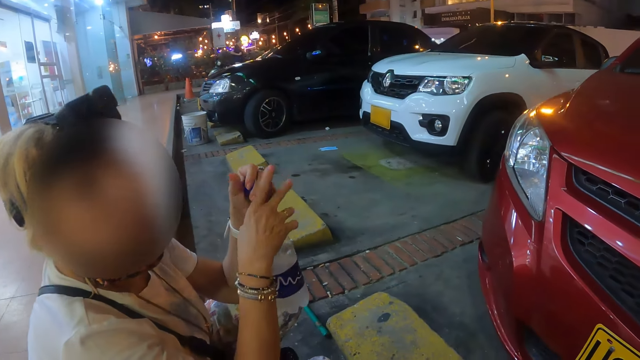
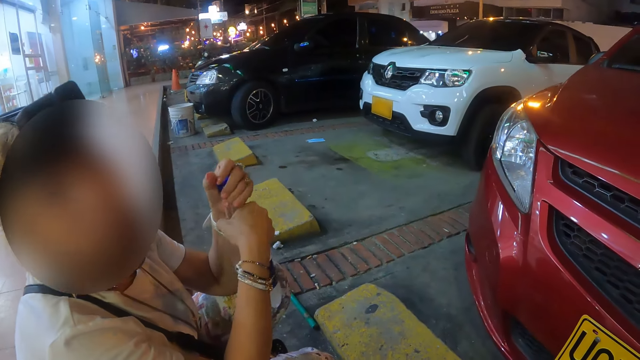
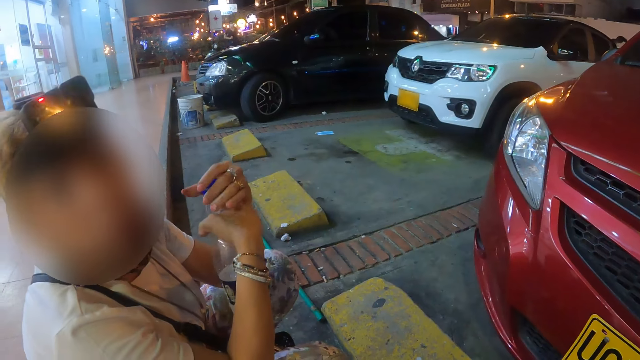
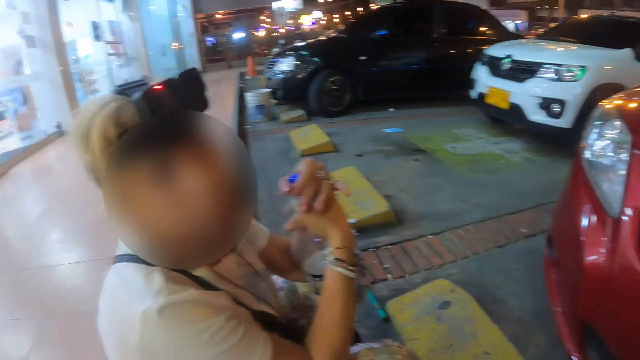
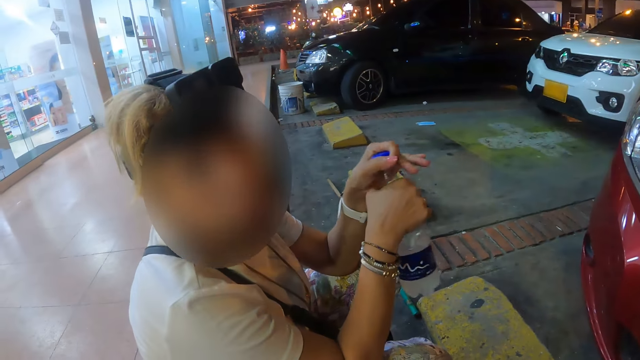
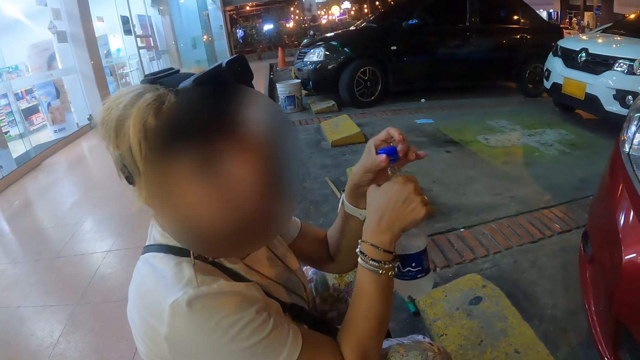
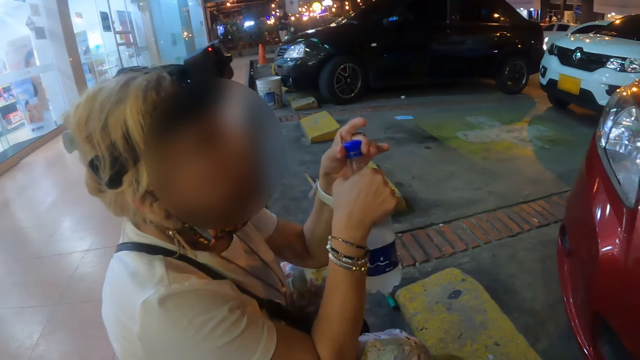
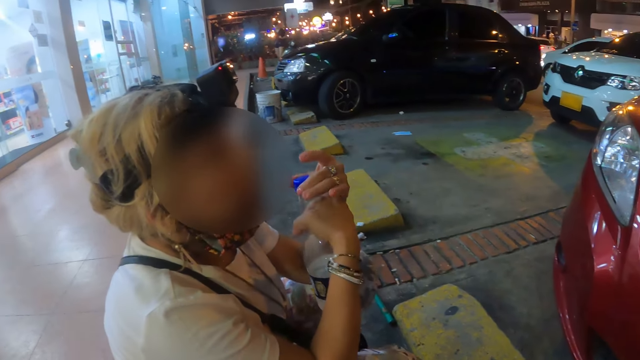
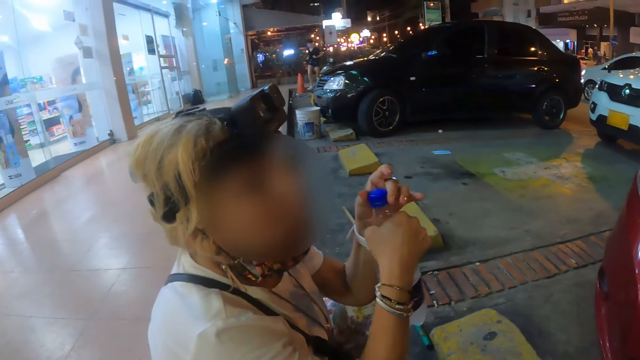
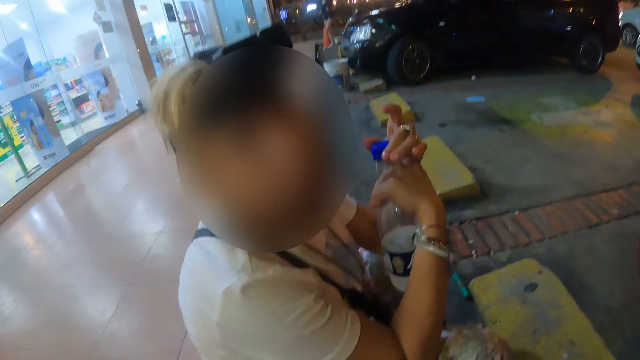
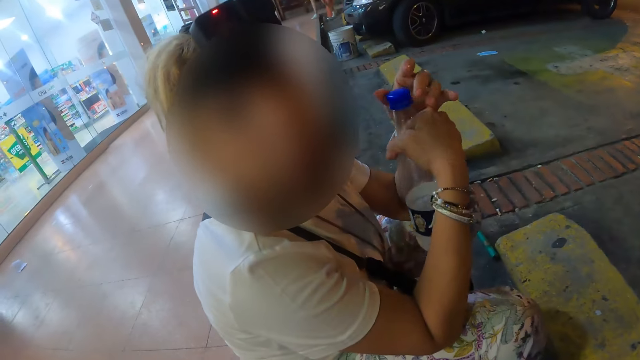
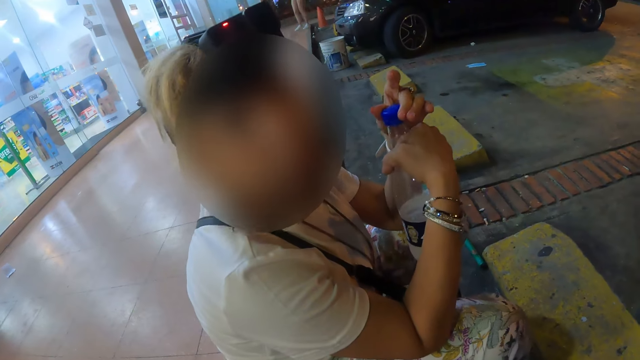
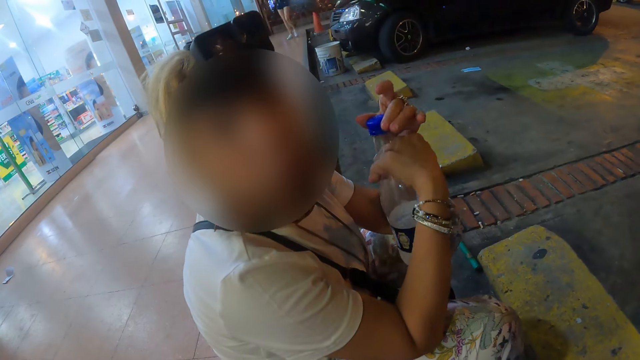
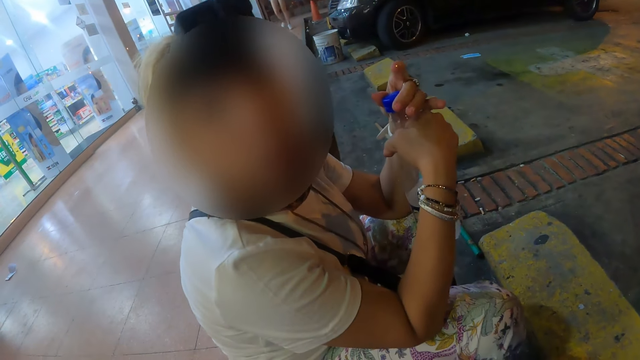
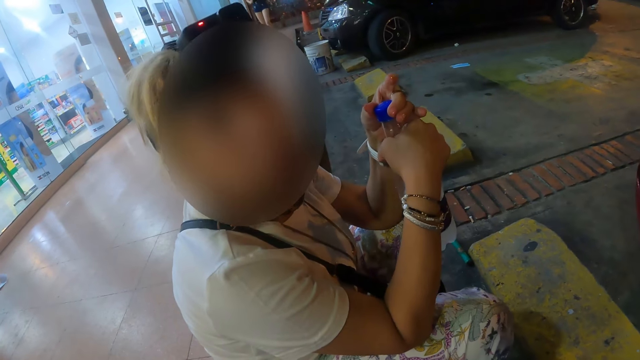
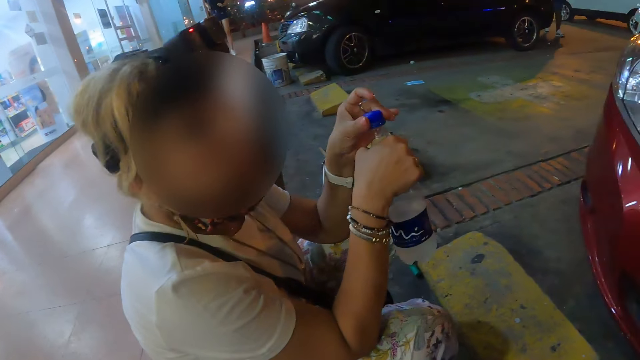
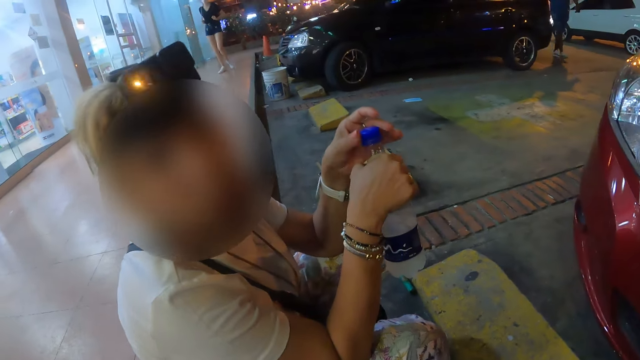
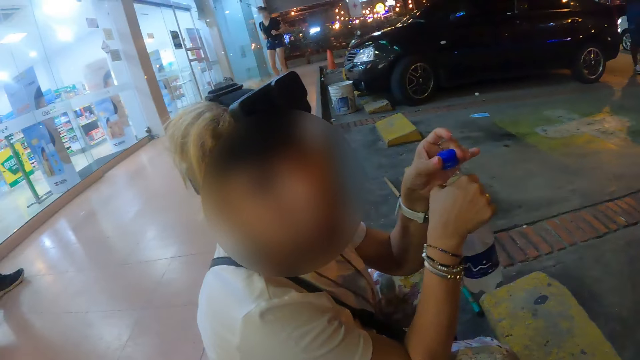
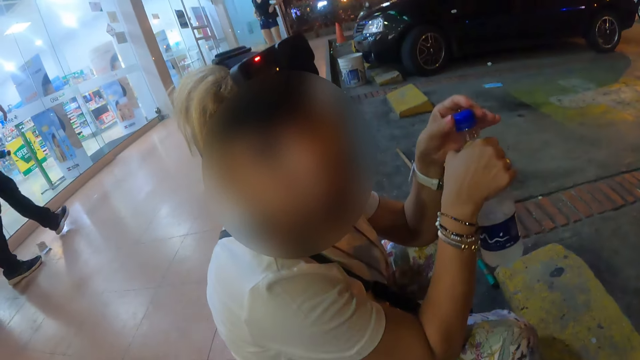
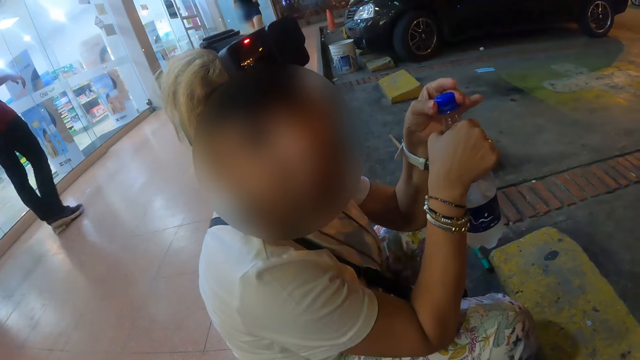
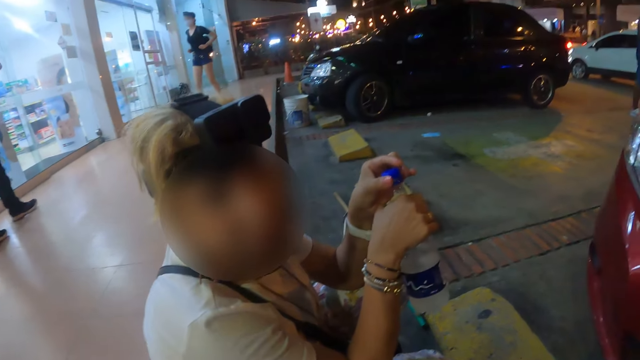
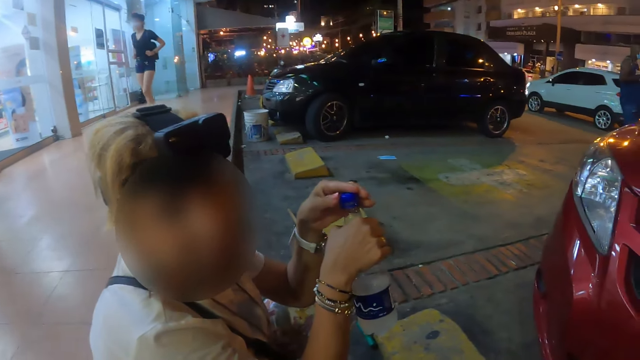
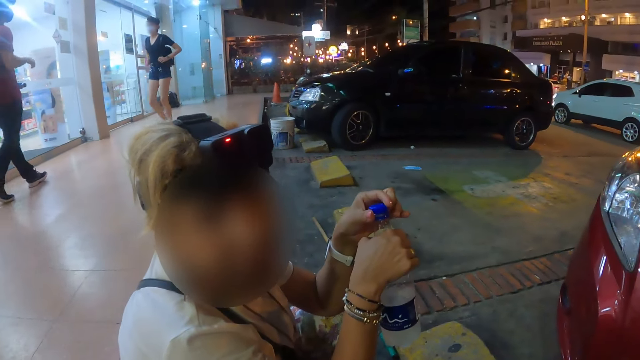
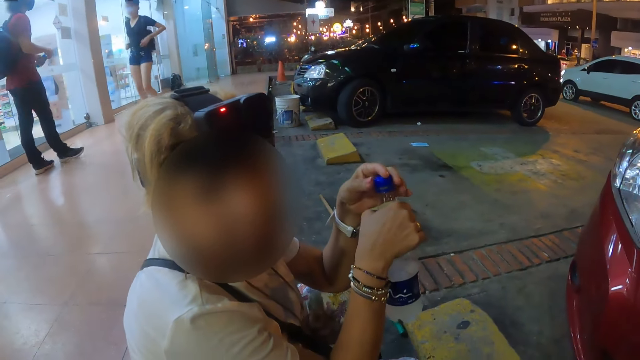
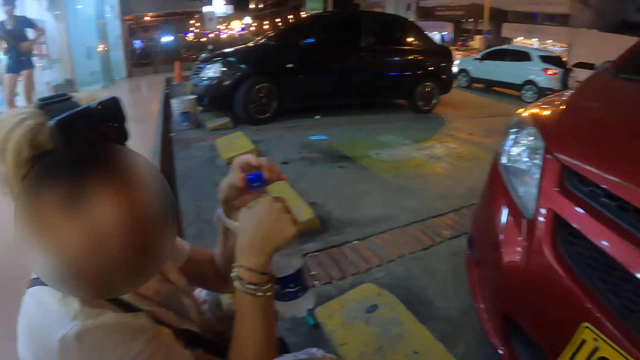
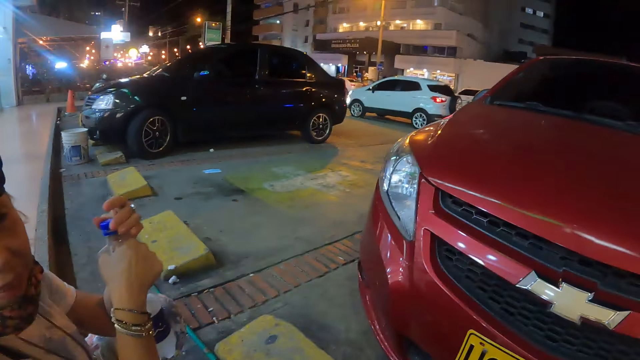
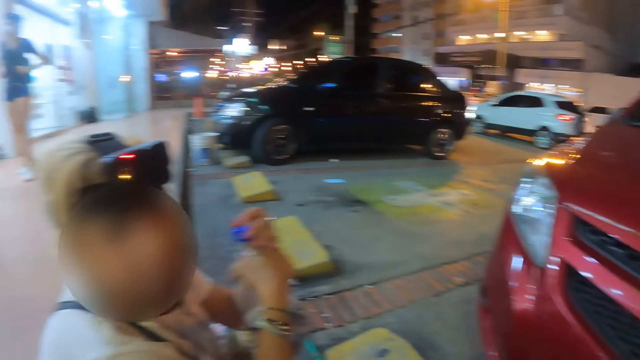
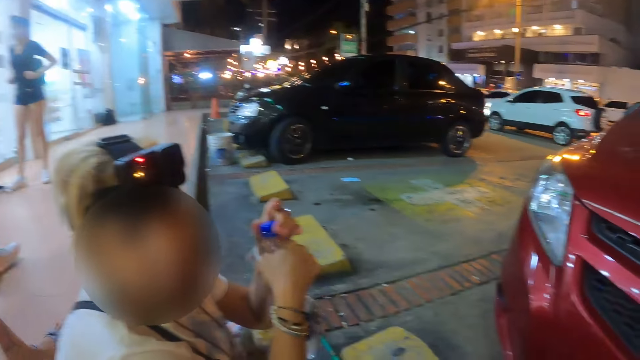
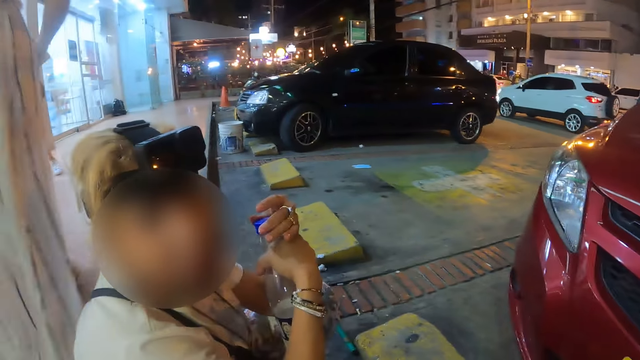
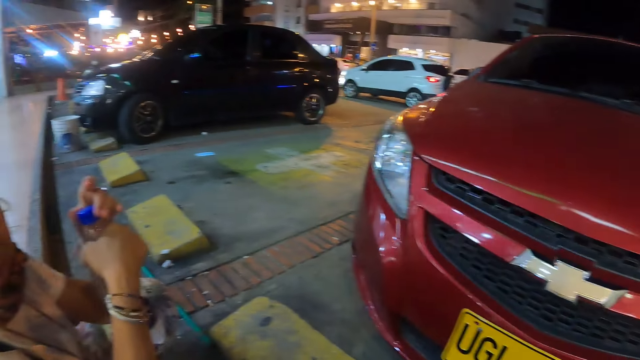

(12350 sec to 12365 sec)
A woman adjusts the bottle lid. The woman tightens the bottle with the left hand. She moves the bottle lid with the left hand. She interacts with the camera wearer.

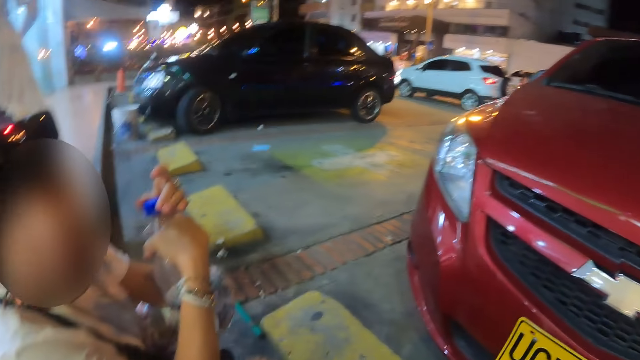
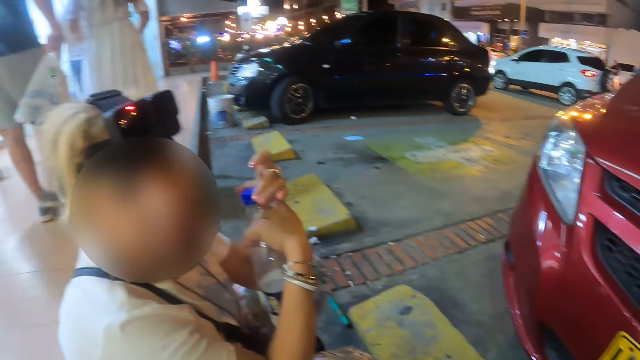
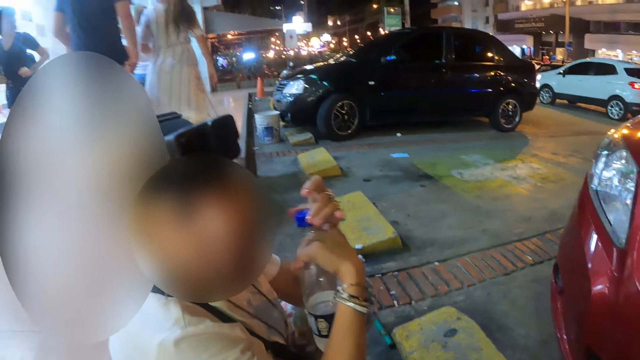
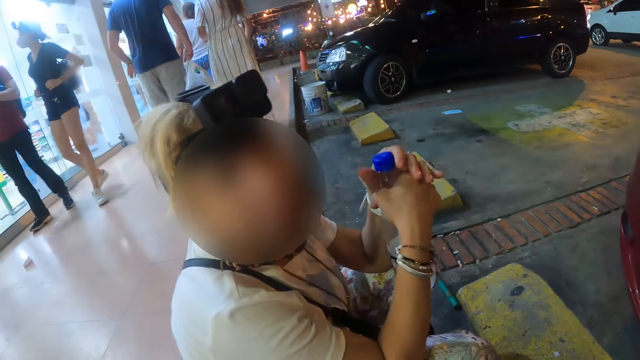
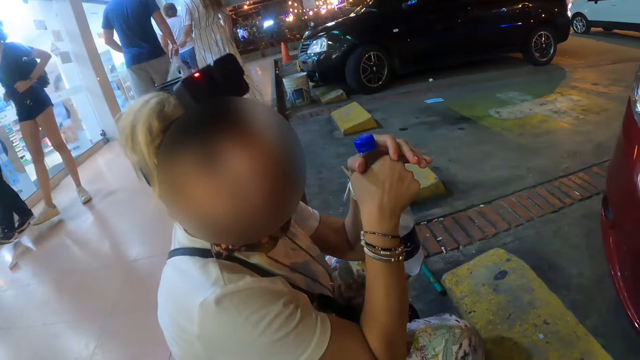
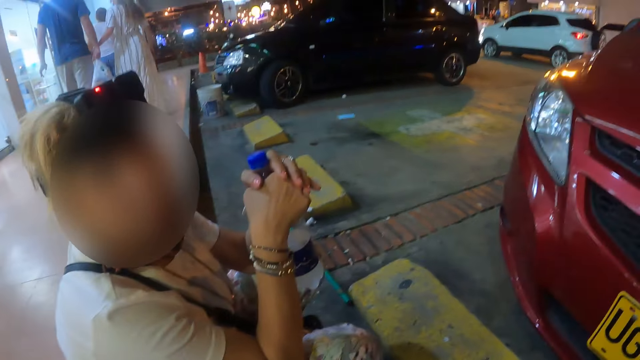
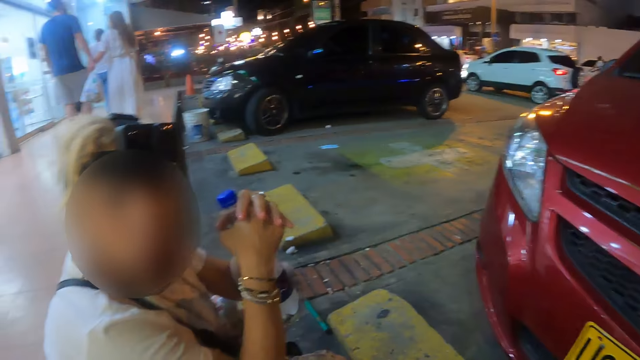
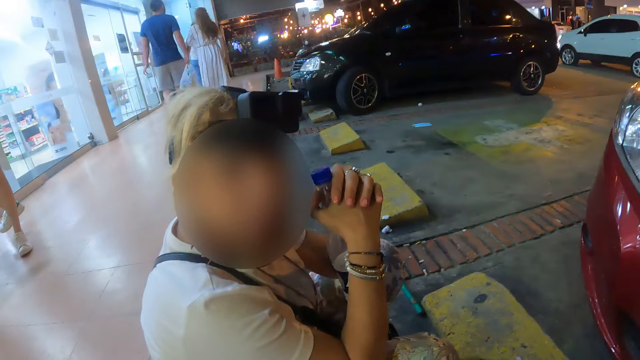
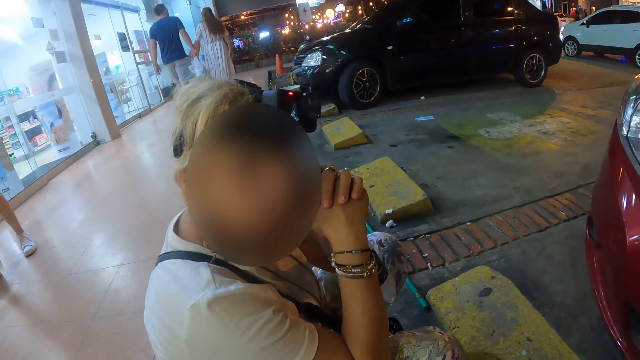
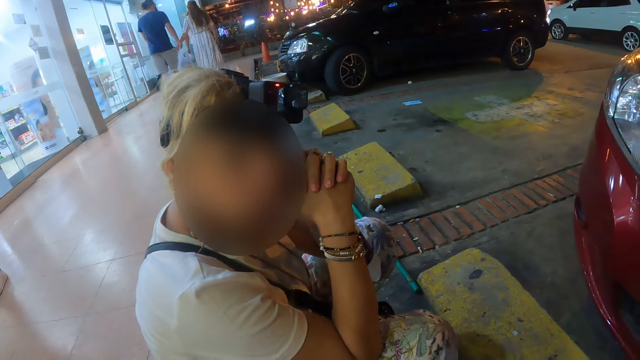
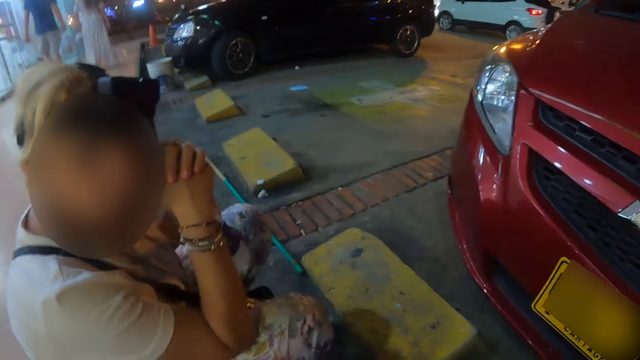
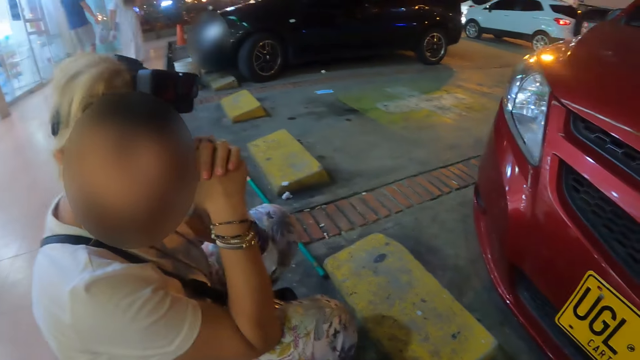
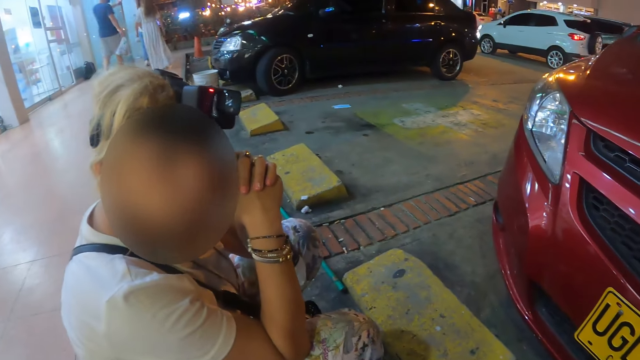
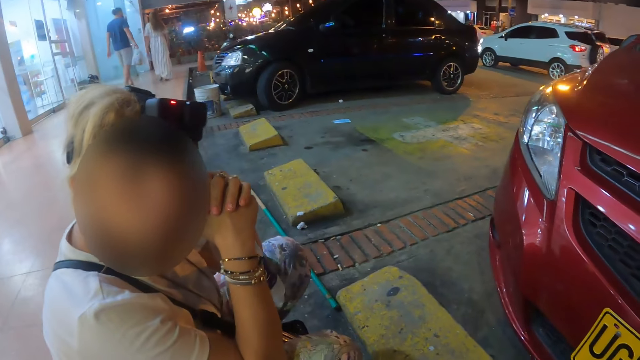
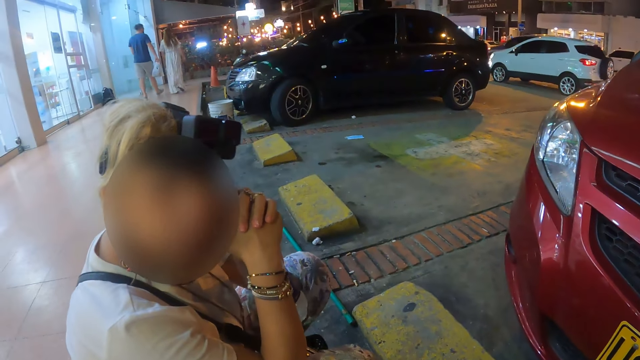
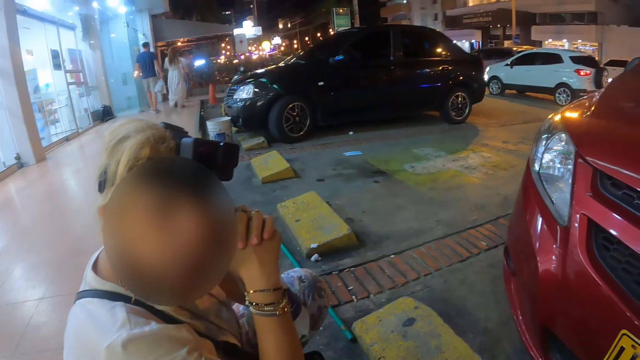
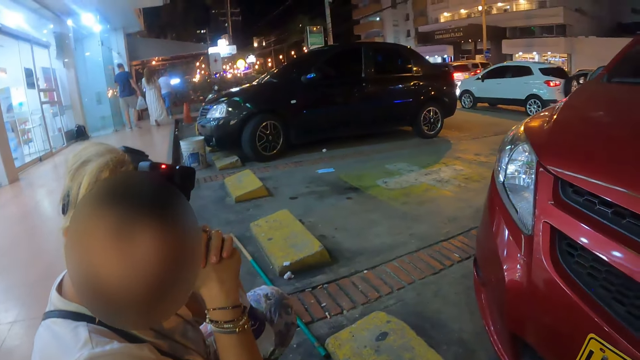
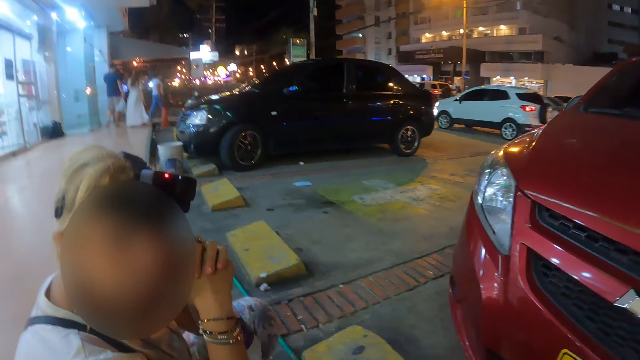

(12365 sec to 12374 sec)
A woman nods her head. The woman looks at the camera wearer. The camera wearer looks at the woman.
